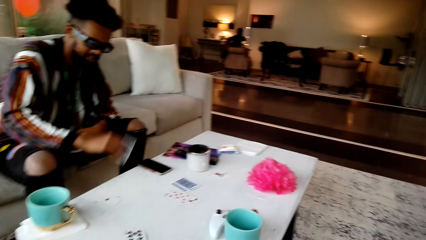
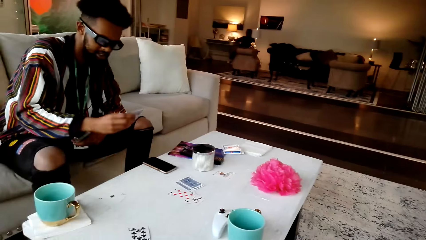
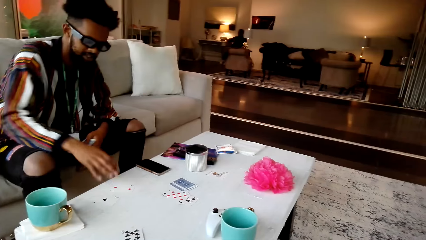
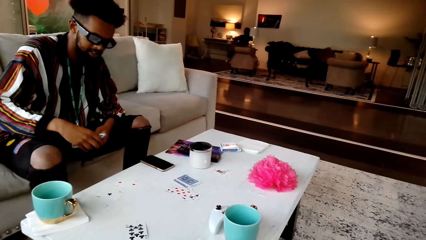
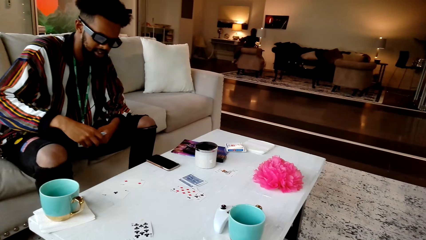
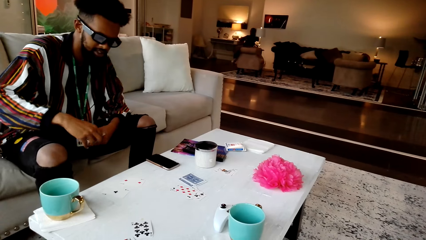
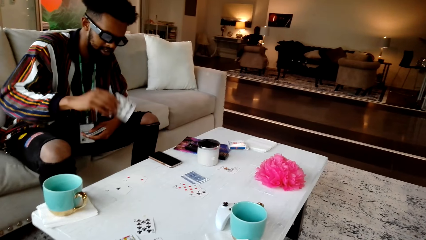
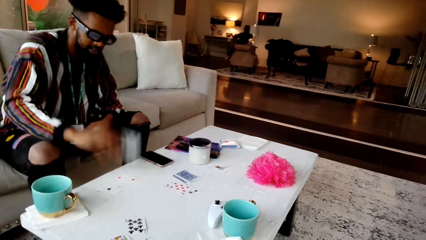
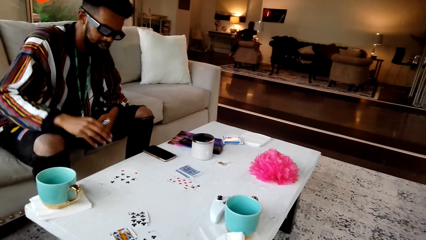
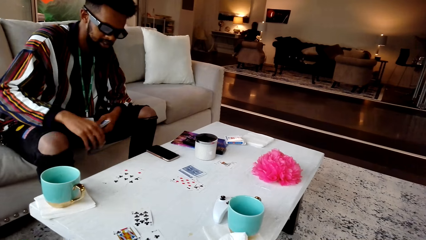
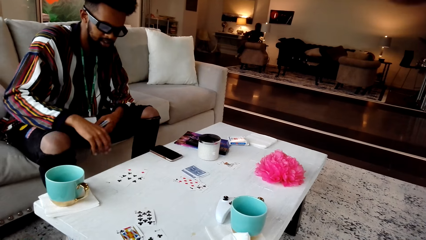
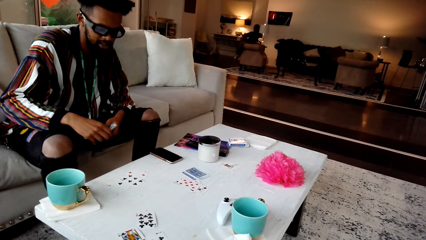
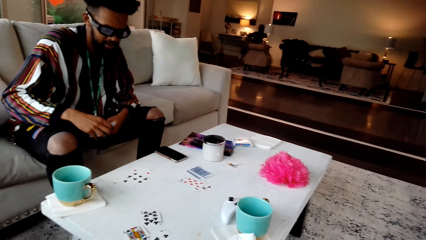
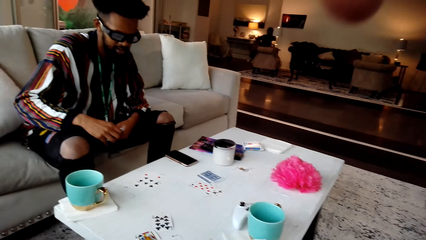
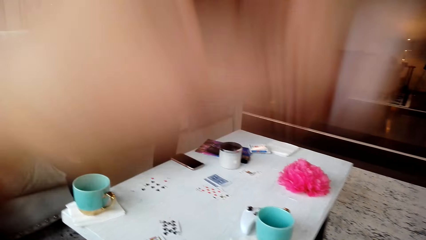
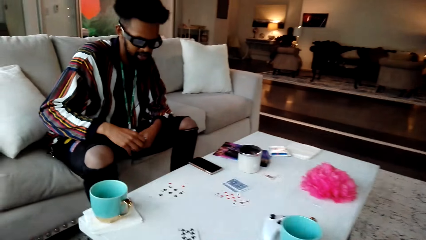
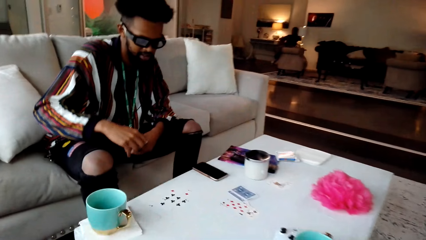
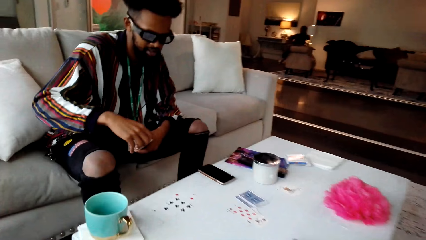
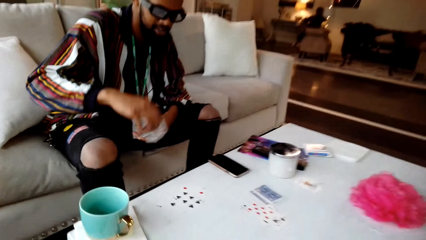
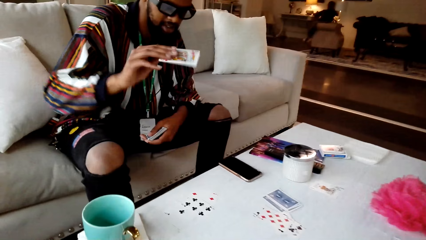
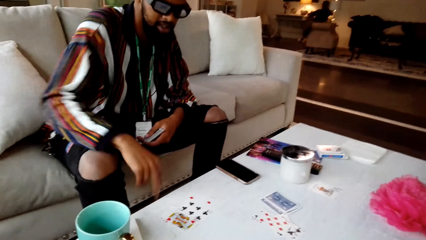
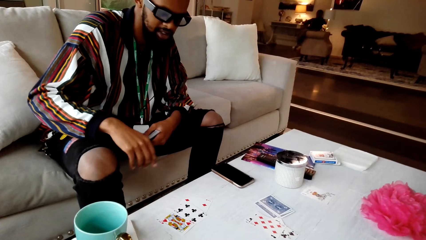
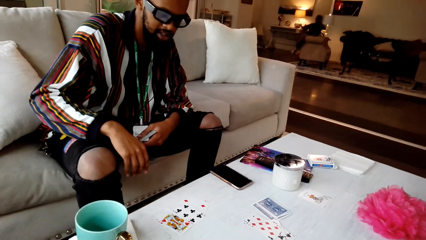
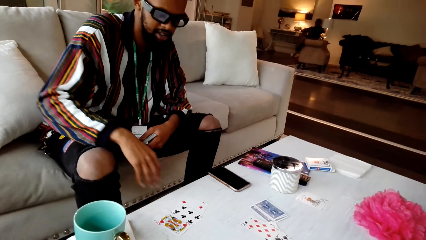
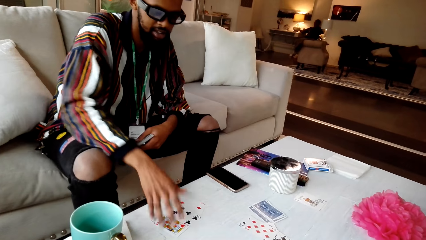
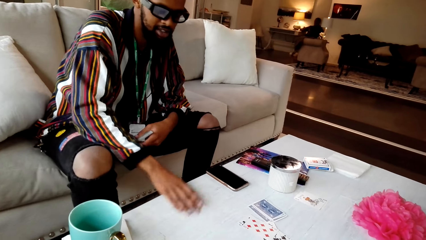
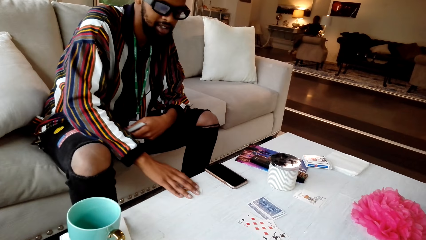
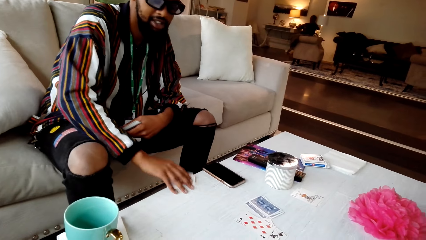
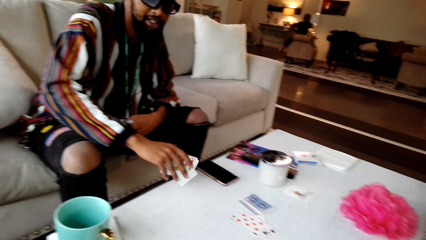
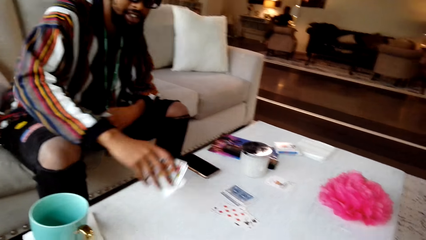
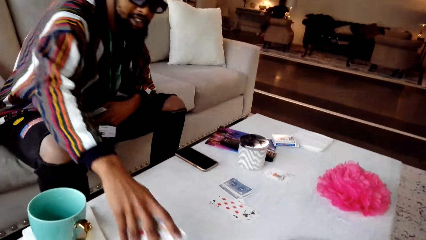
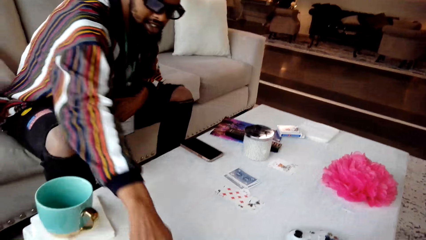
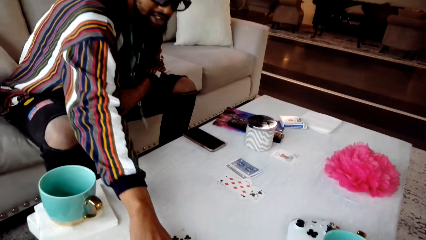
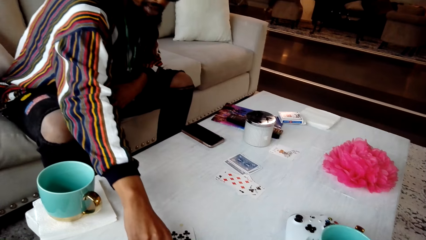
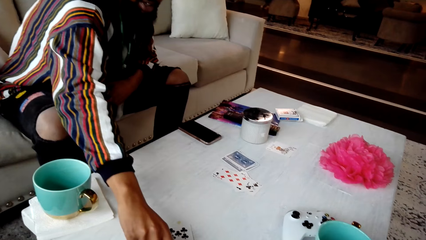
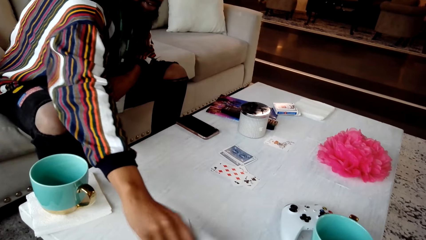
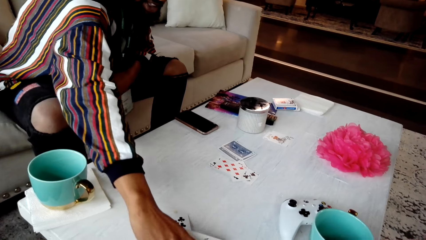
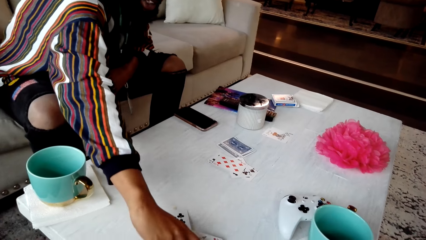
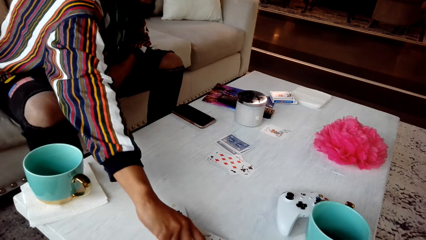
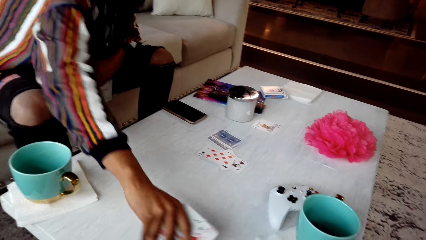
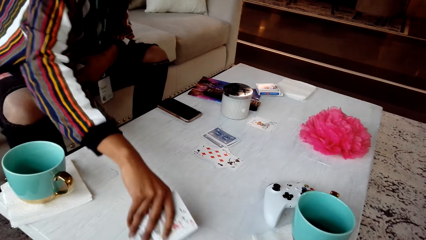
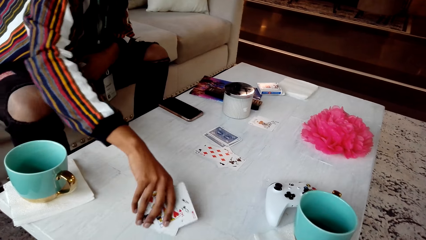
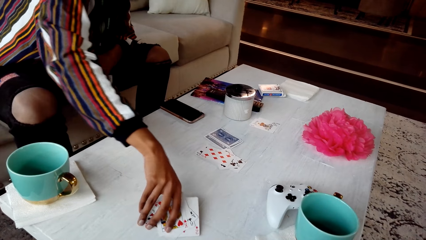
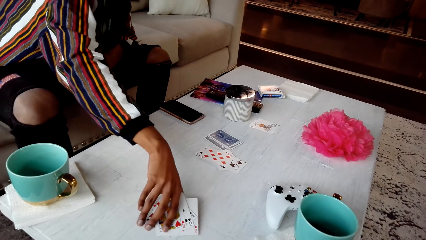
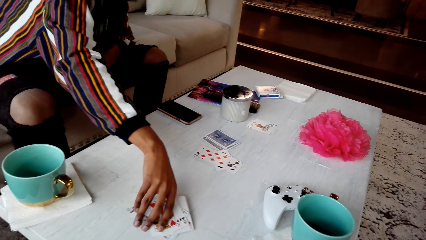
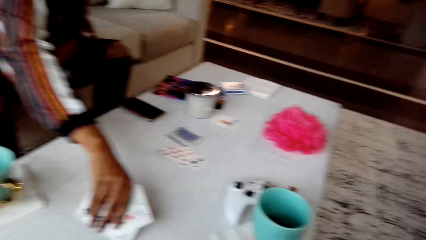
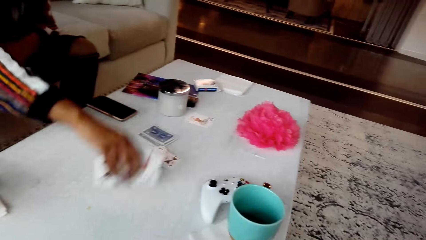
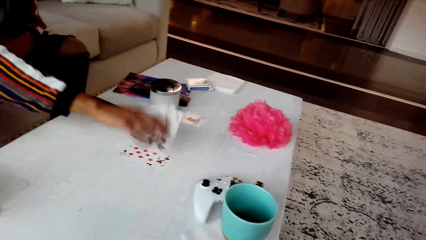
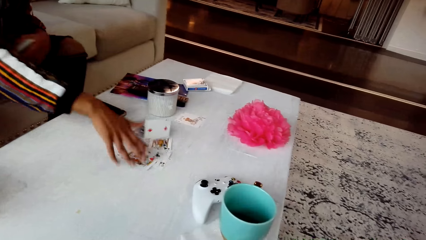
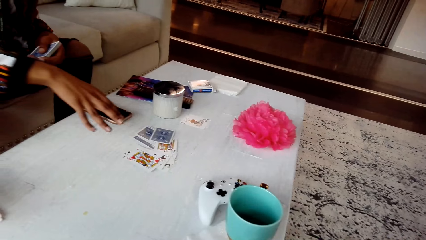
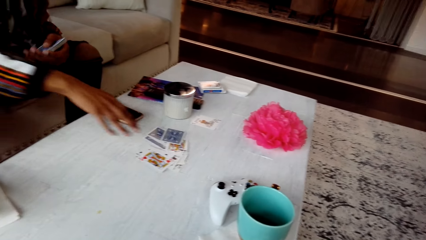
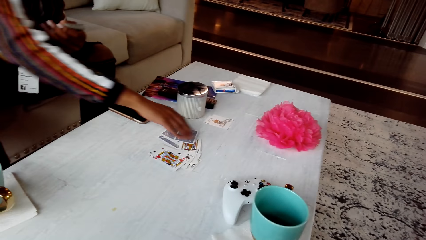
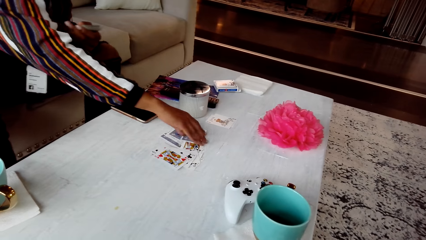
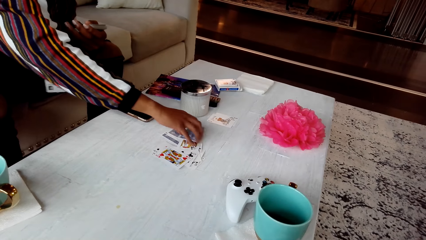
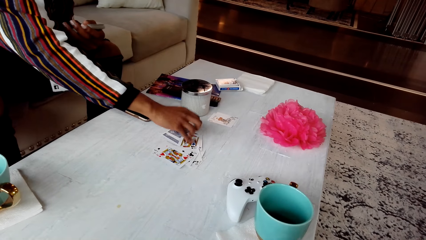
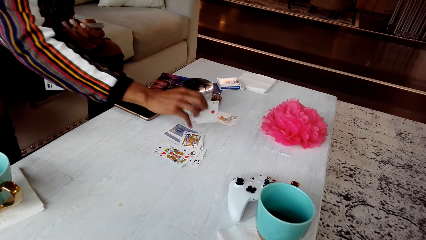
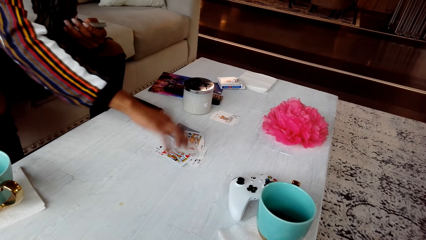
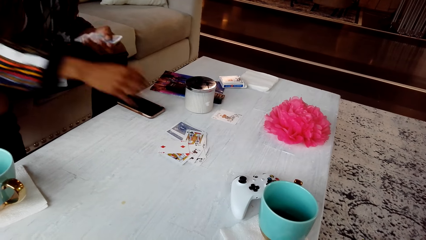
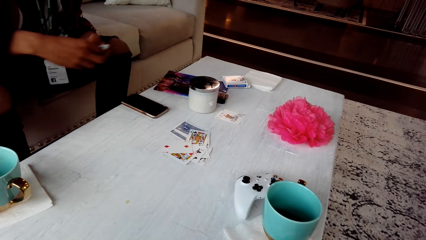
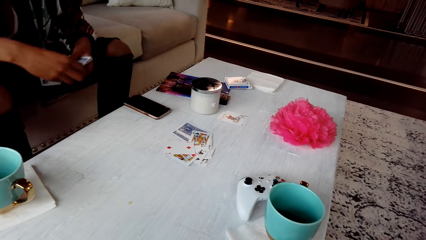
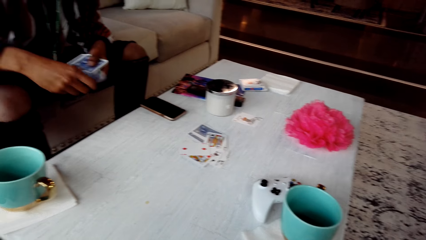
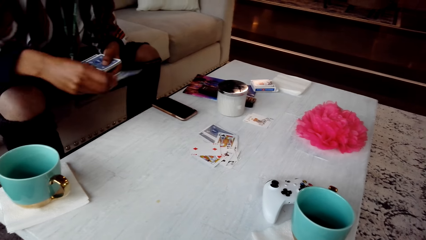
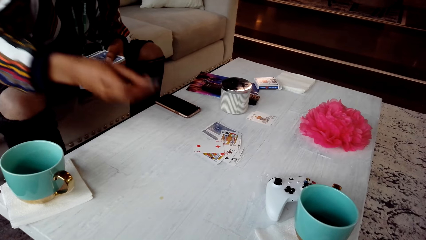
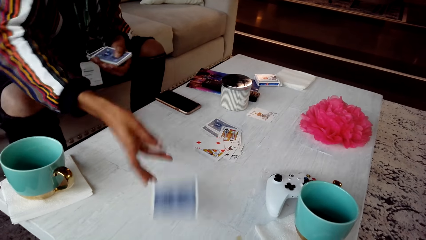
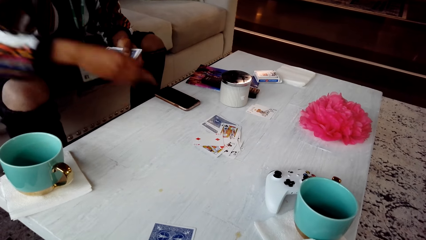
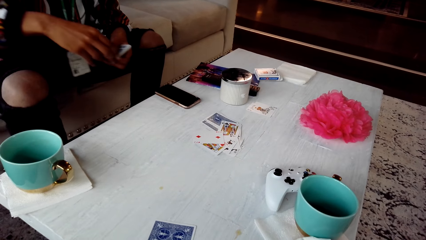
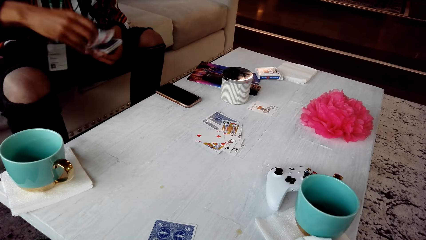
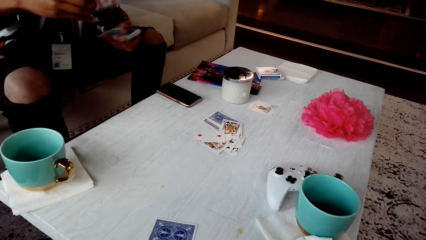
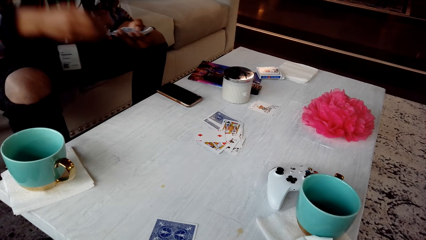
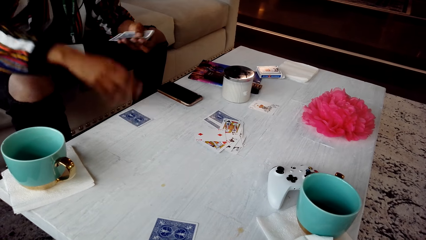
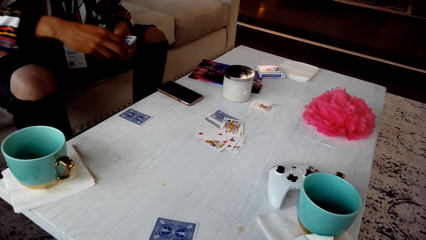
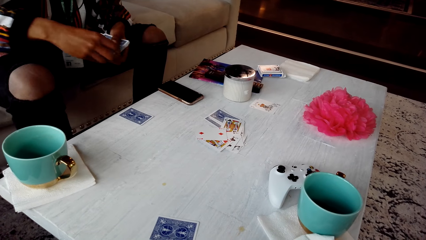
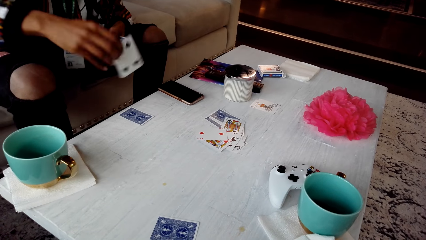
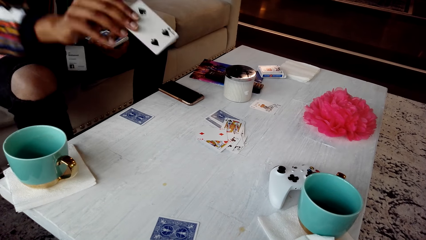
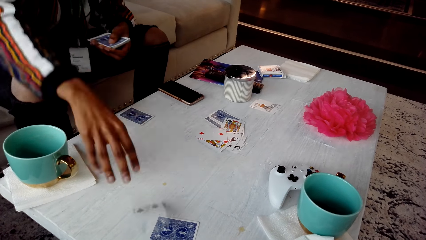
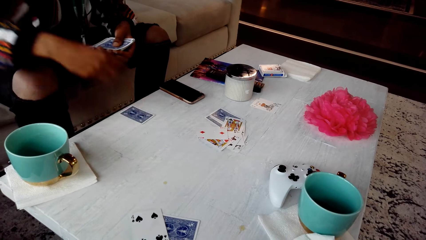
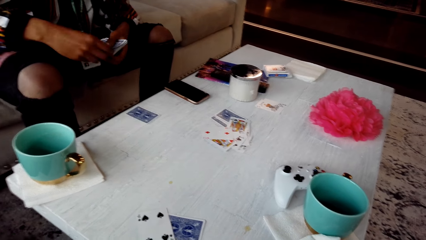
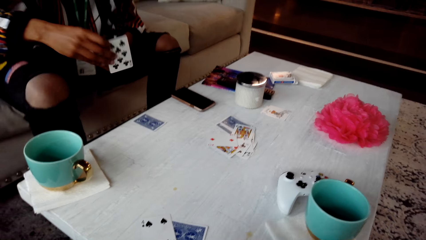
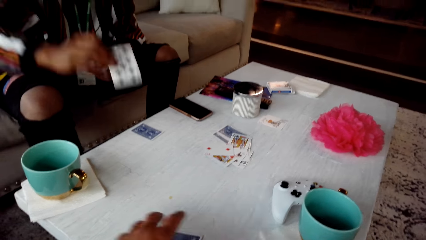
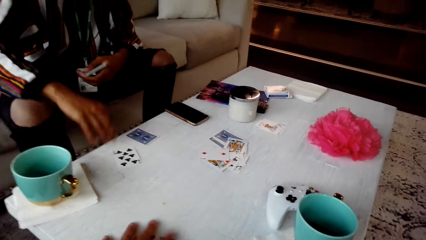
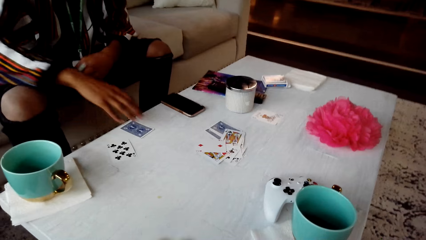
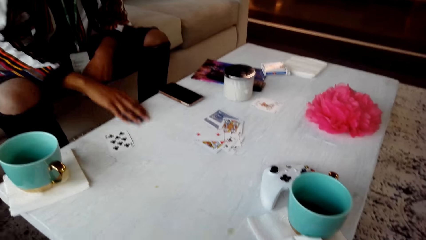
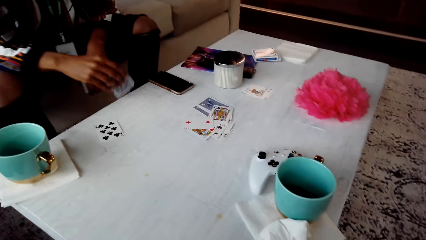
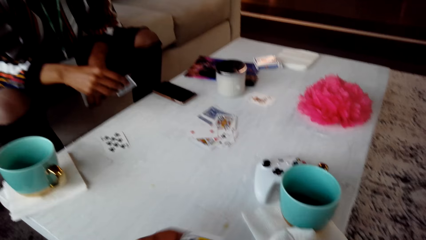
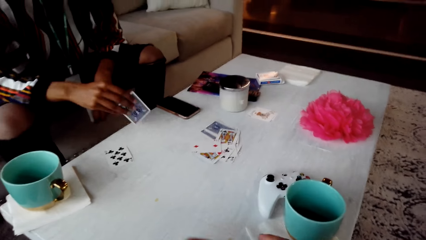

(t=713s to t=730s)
The camera wearer plays cards. A man picks a card from the table and places cards on the table. The man picks cards from the table and places cards near the camera wearer. The man picks cards from the table and places cards on the table. The man distributes cards.
